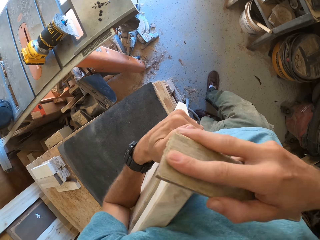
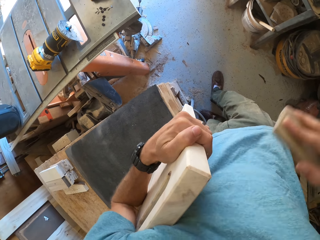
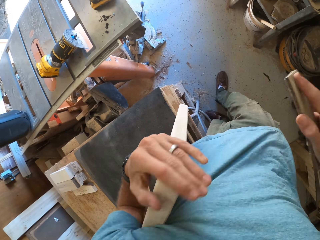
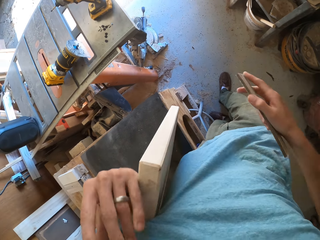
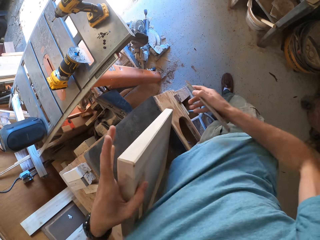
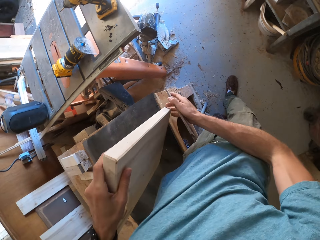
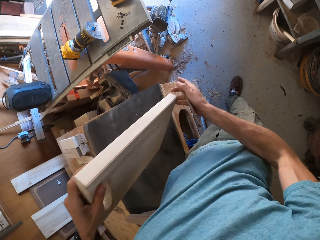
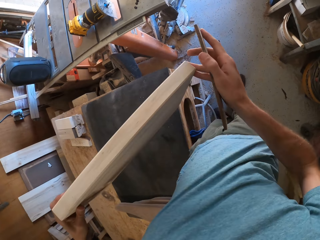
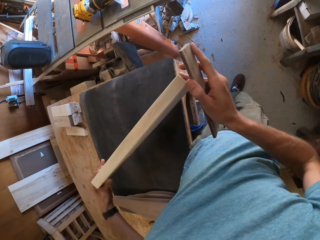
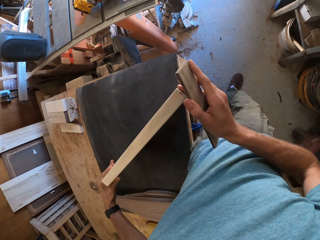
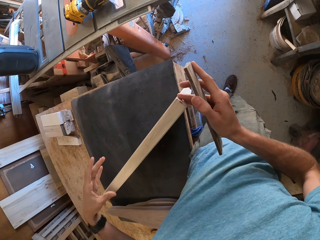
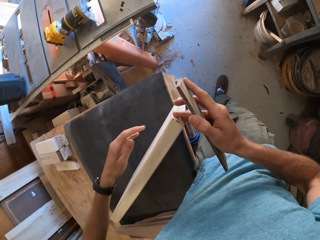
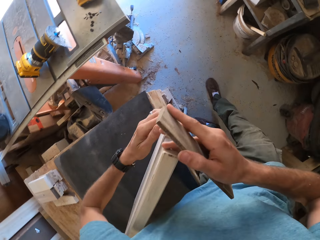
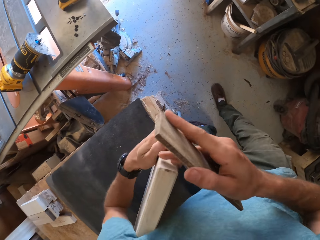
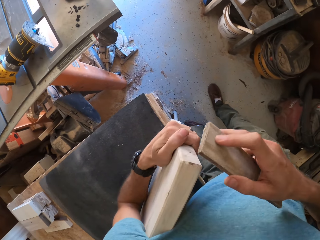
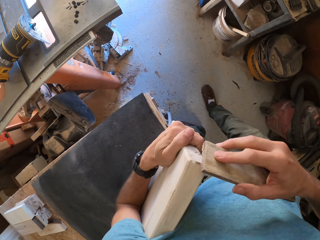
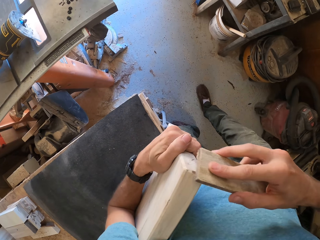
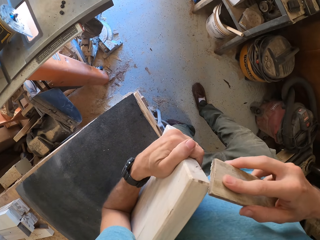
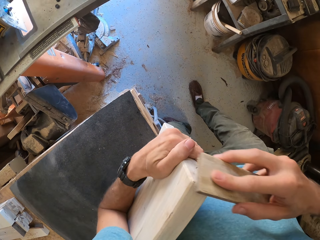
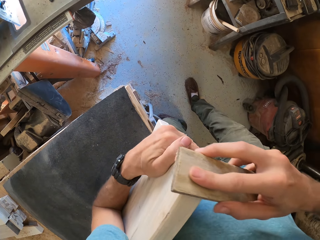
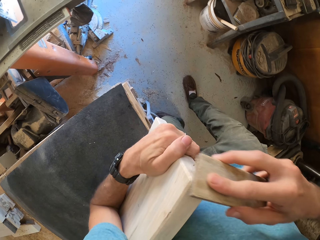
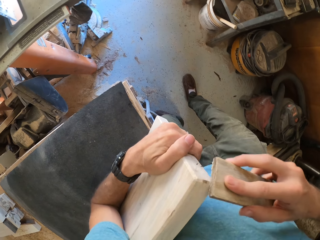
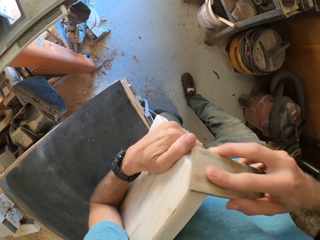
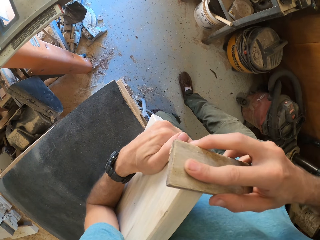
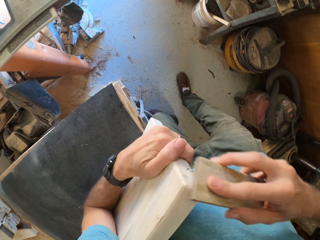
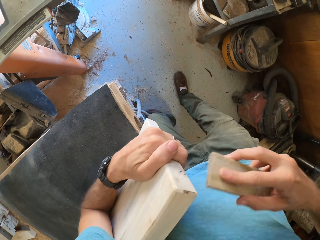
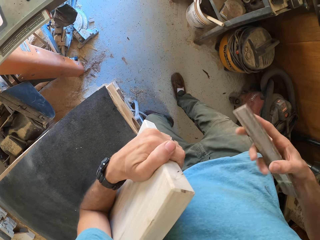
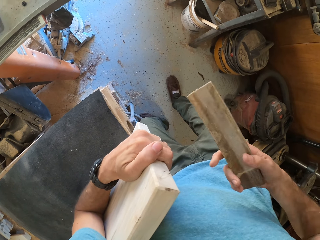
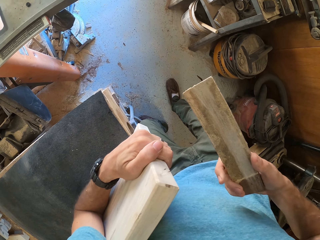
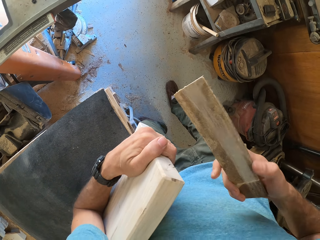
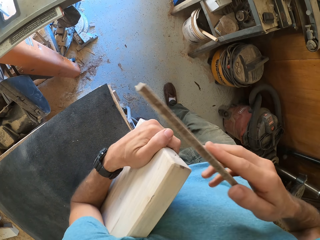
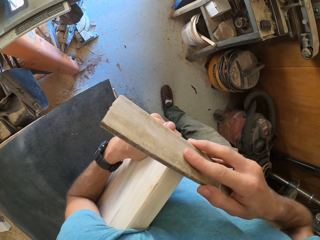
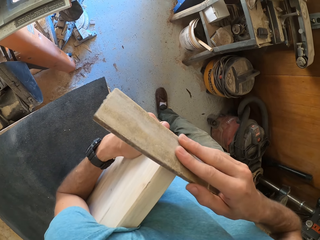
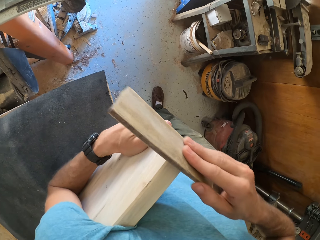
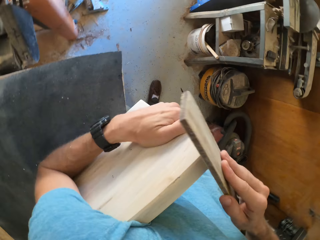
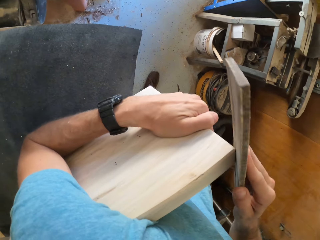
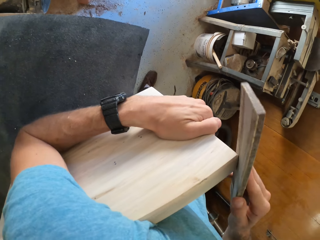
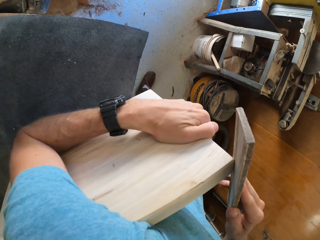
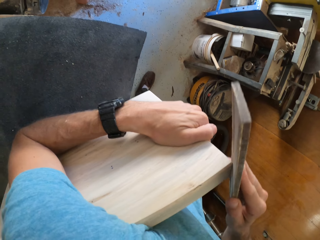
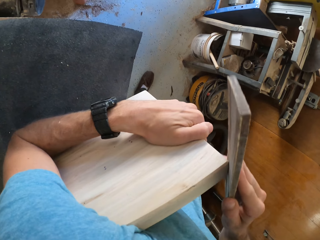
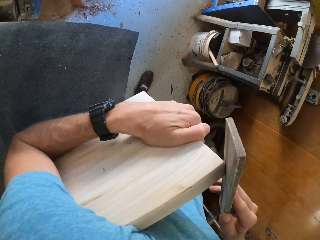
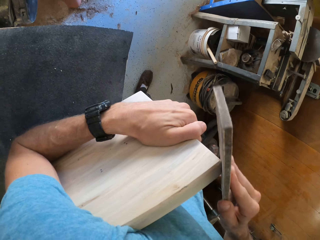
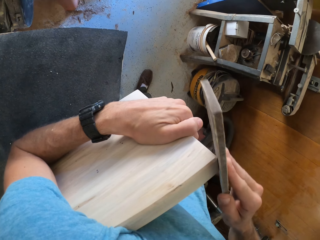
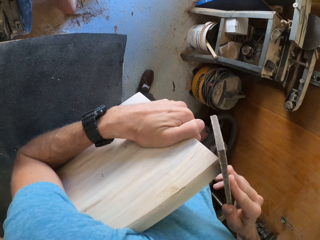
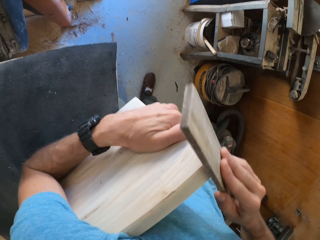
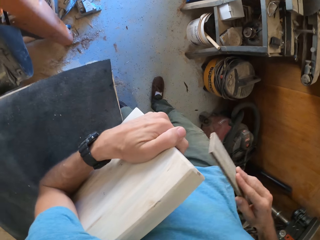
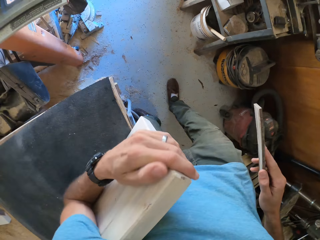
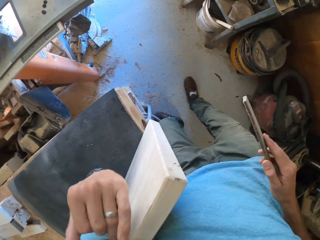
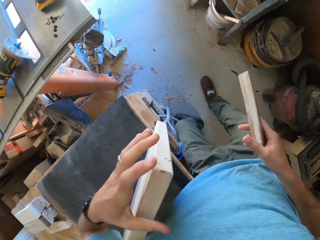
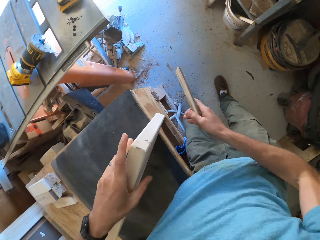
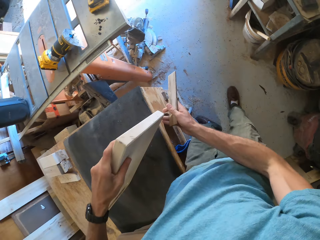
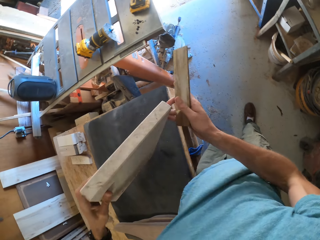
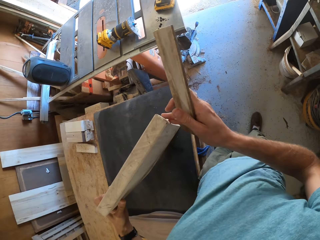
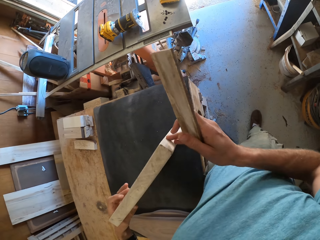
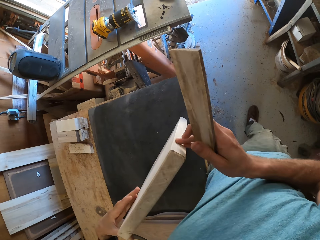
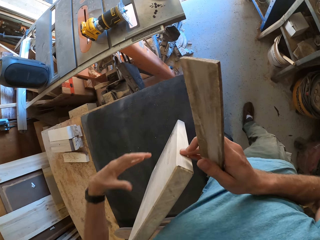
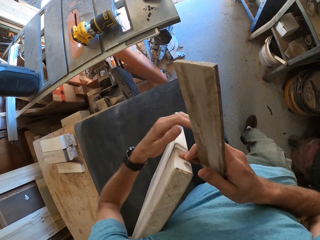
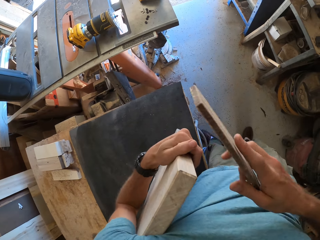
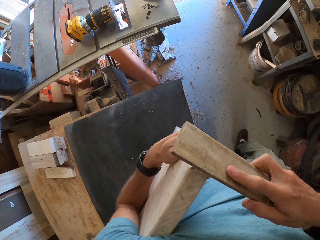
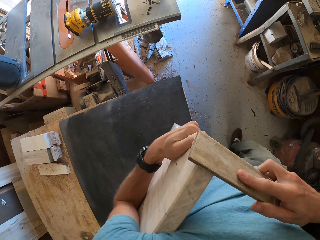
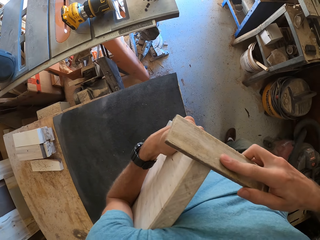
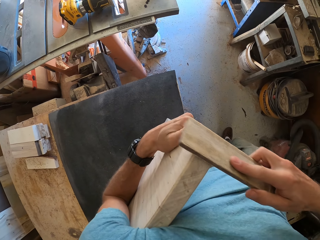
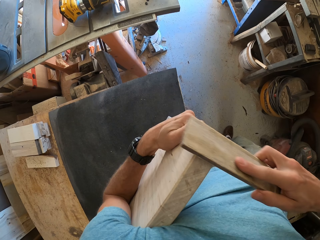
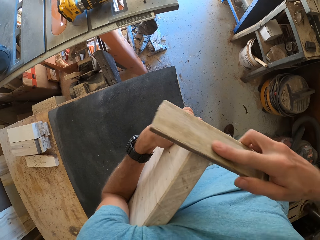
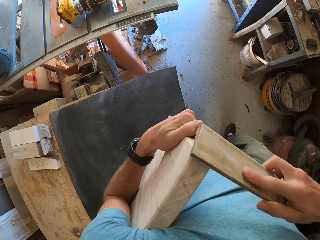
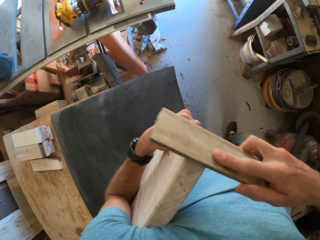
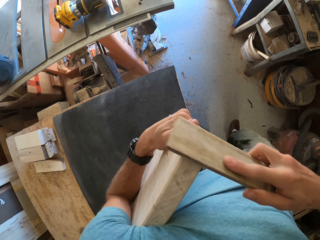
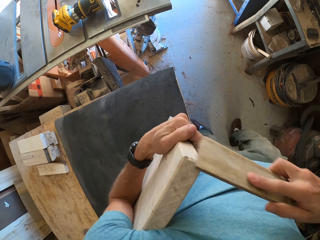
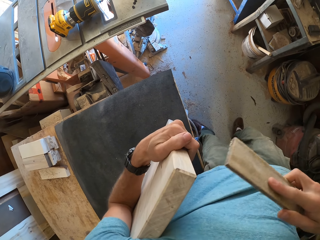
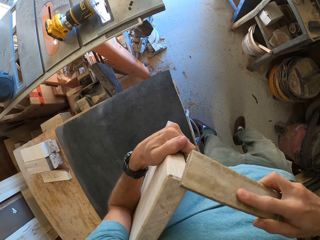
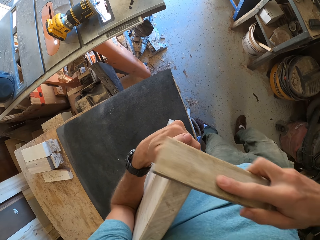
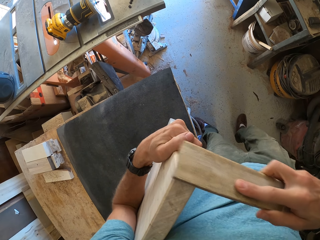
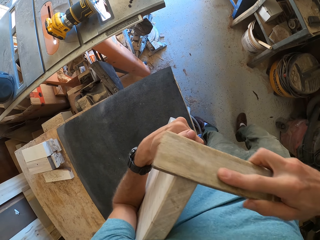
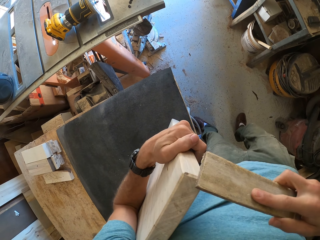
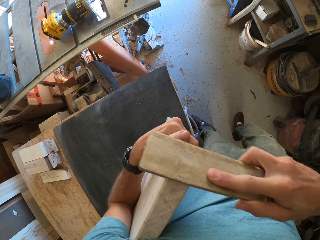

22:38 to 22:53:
The camera wearer turns the piece of wood. They smoothen the piece of wood with a sandpaper. They sand the wood with another wood. They turn the wood. They sand the wood with another wood.

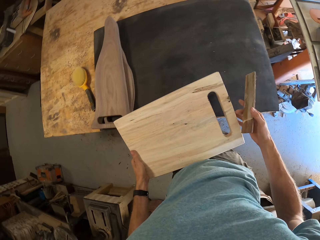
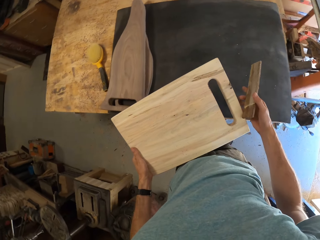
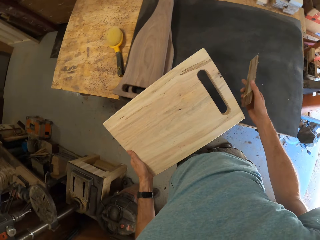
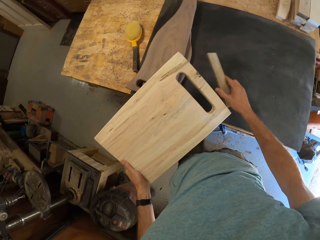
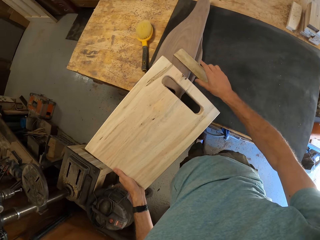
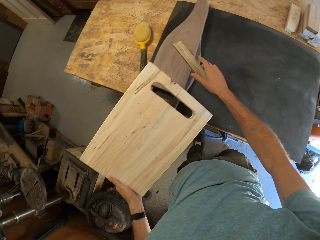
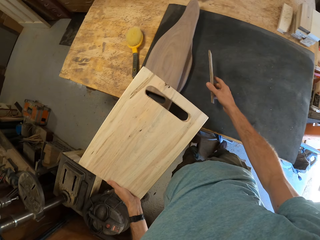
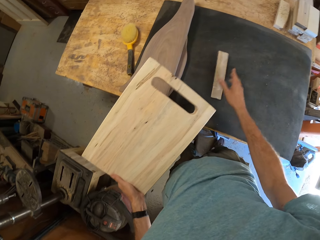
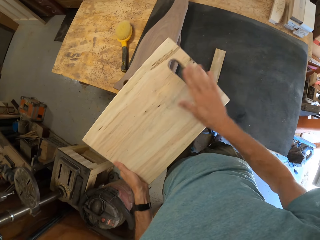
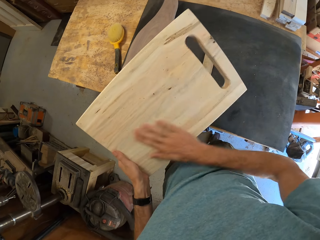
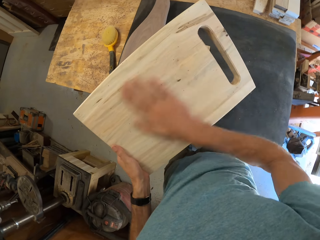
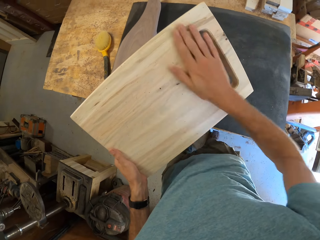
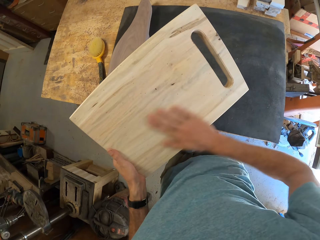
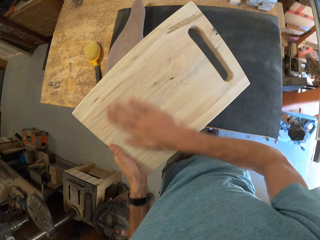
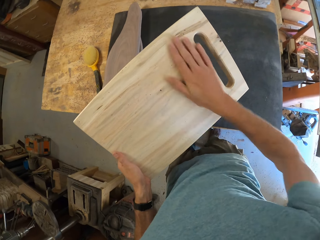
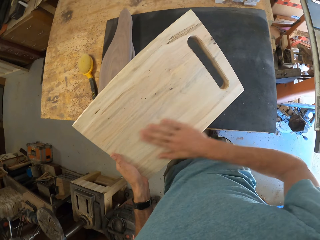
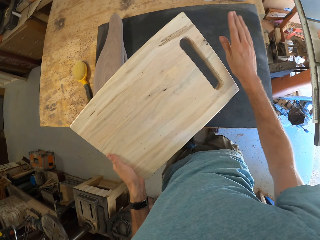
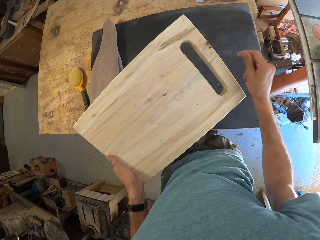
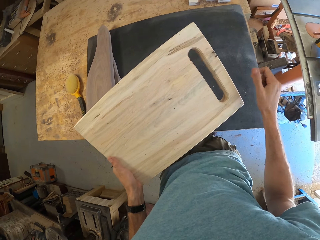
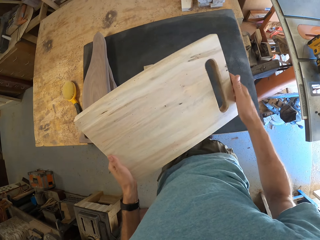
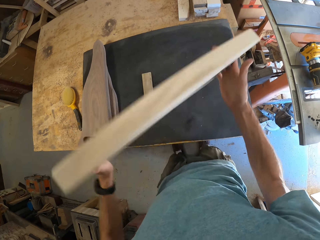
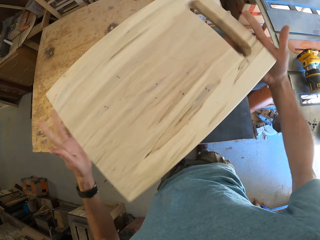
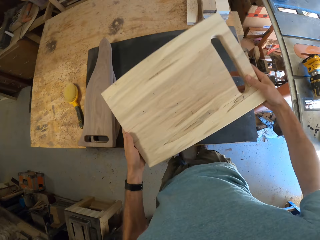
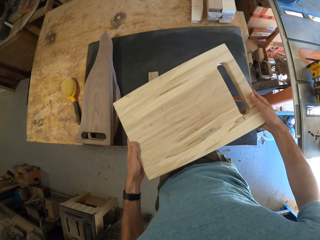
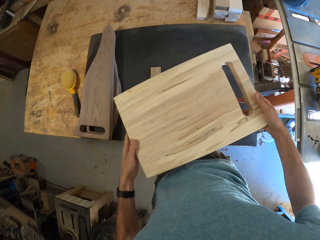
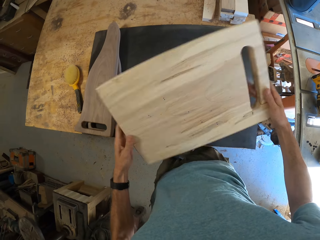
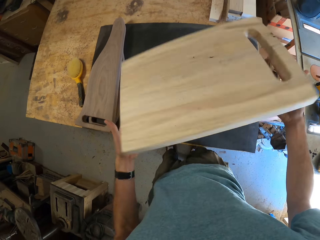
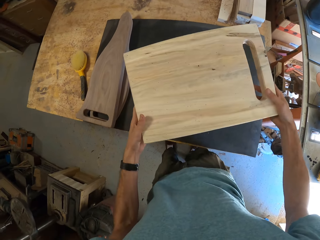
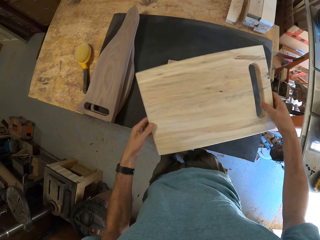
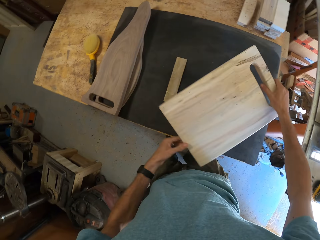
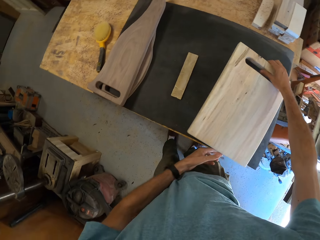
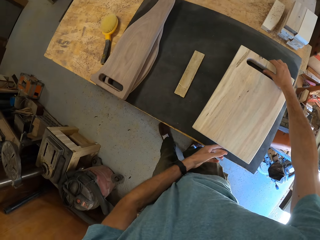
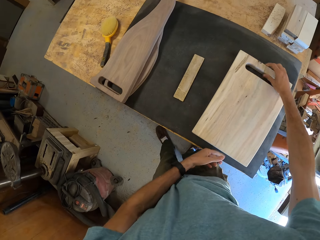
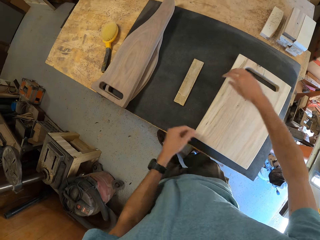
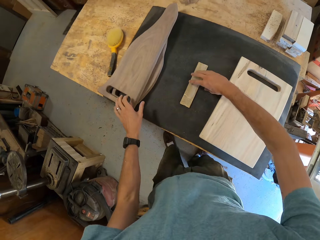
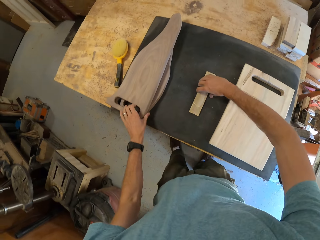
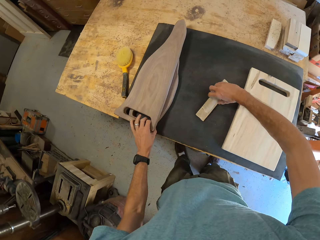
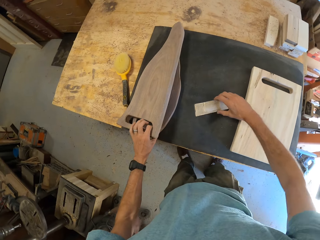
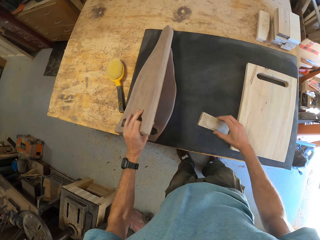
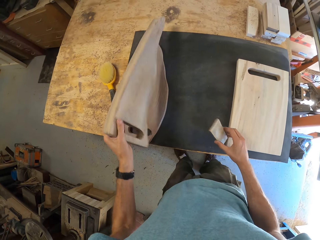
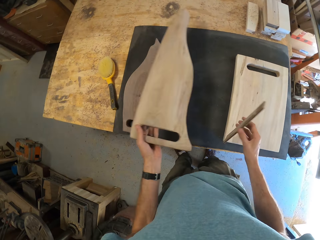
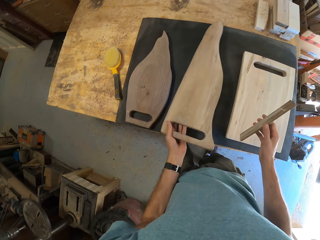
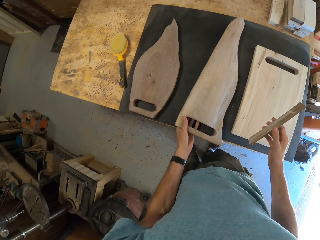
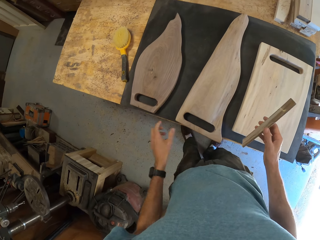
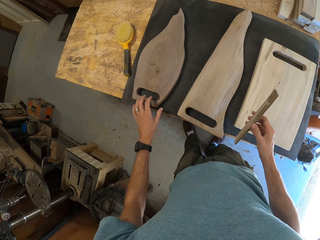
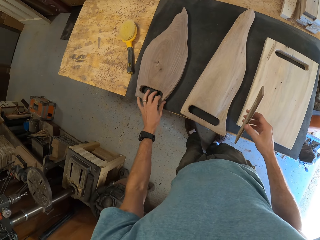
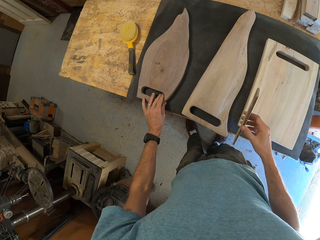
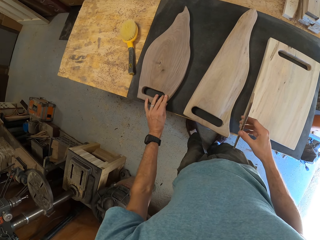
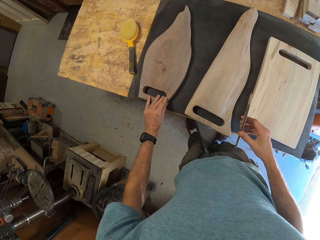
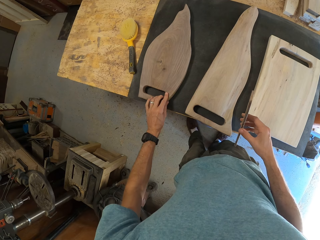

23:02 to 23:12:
The camera wearer holds the piece of wood over the table with both hands. He picks up the board. He drops the wooden sand paper on the table with his right hand. He cleans the surface of the piece of wood with his right hand. He turns over the piece of wood with both hands. He turns over the piece of wood with both hands again. He places the piece of wood on the table with both hands. He picks up the wooden sand paper from the table with his right hand. He picks up another piece of wood from the table with his left hand. He moves the board. He places the piece of wood on the table. He touches the board.
